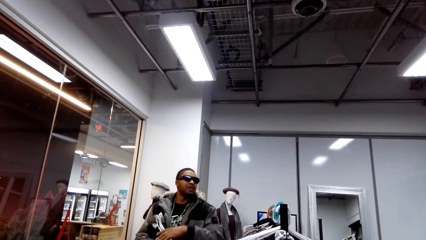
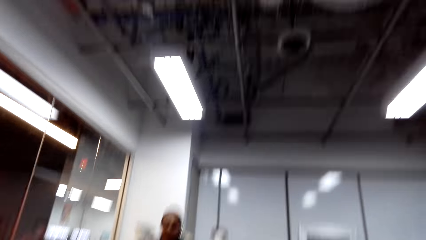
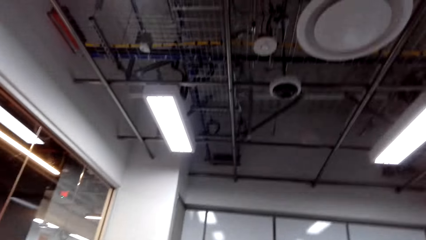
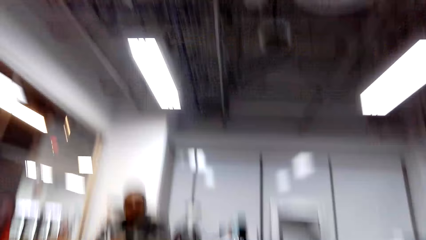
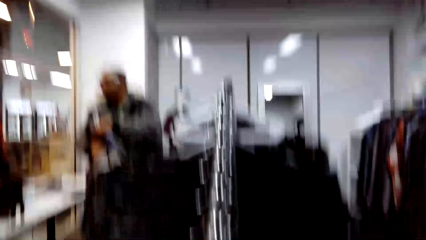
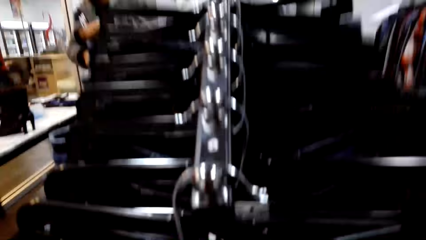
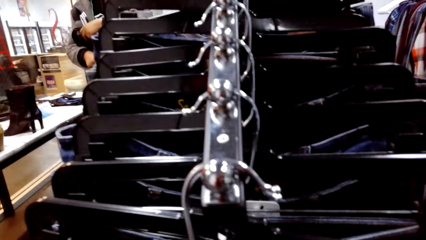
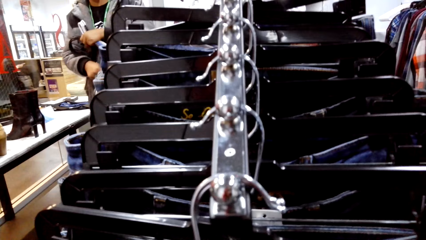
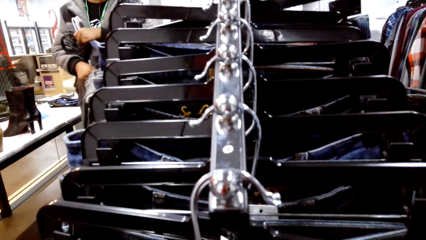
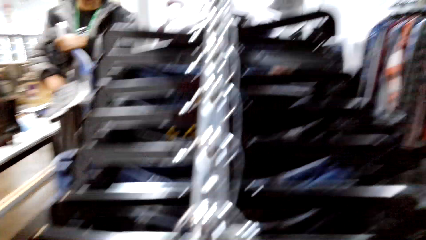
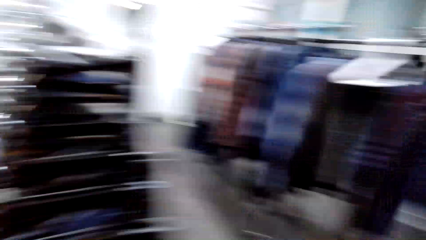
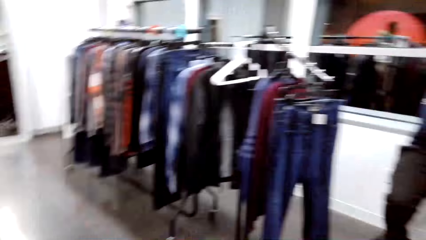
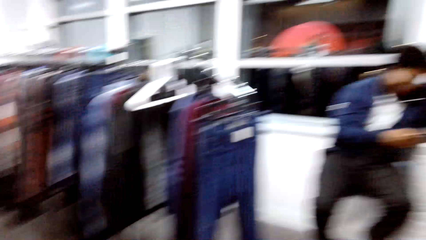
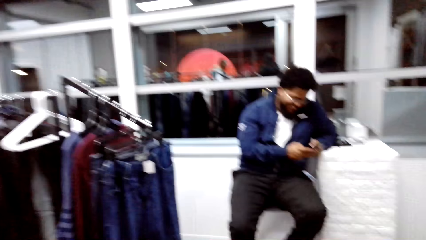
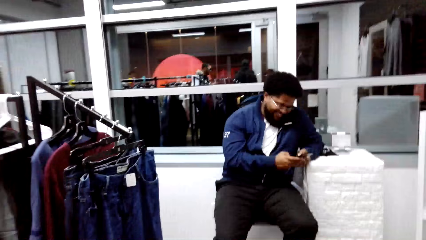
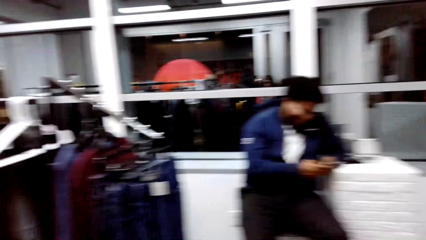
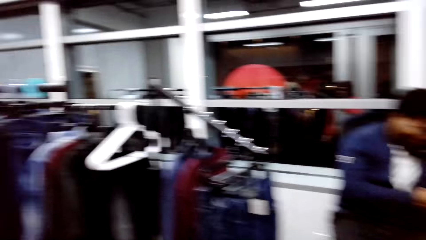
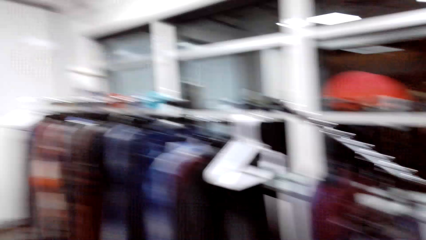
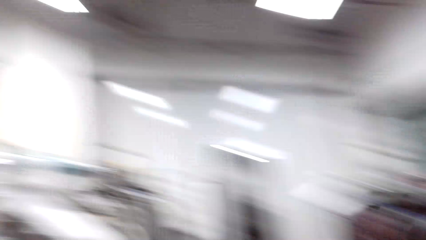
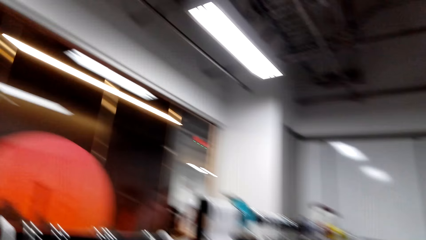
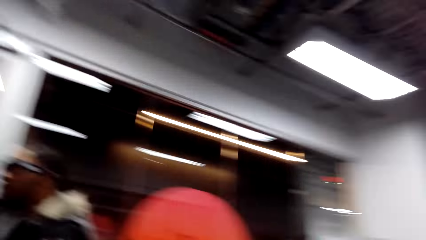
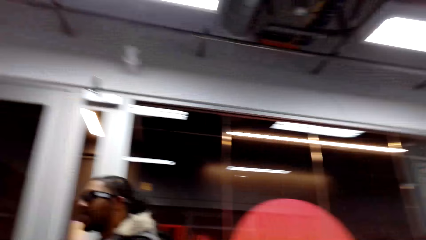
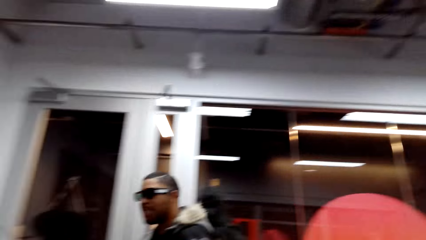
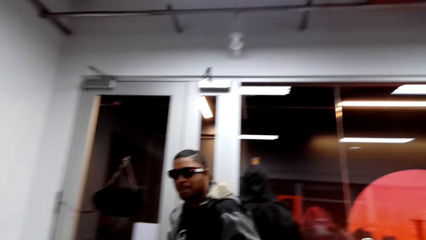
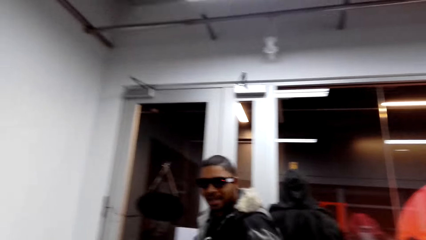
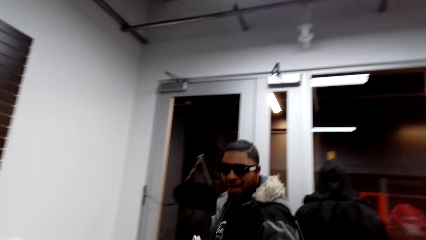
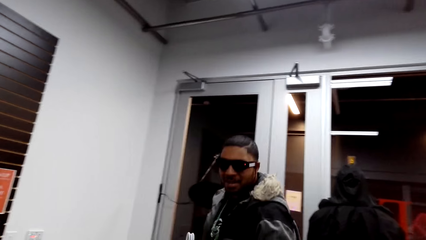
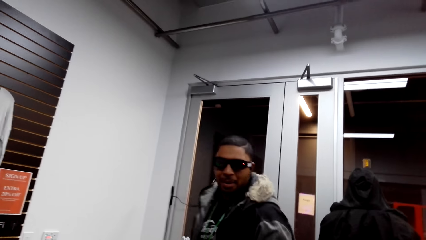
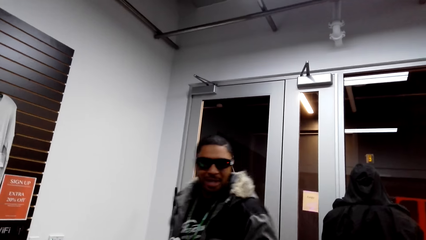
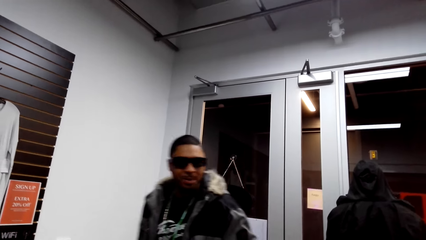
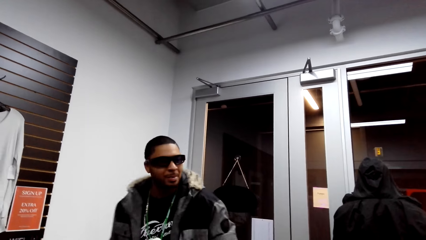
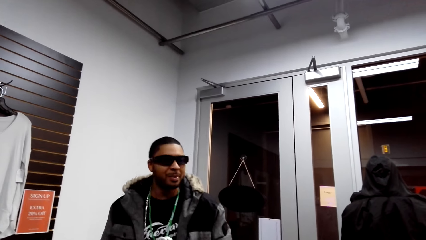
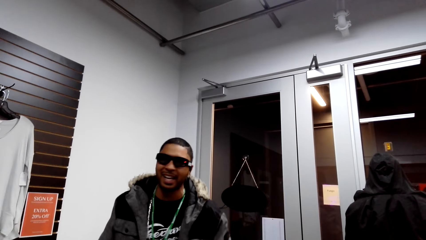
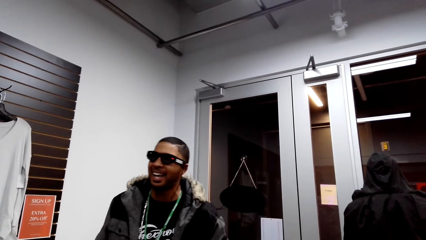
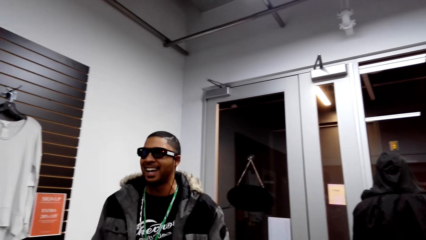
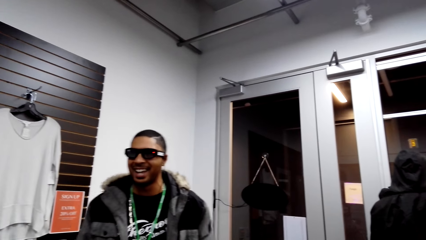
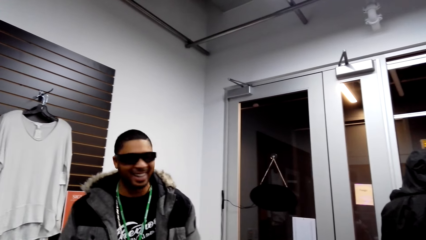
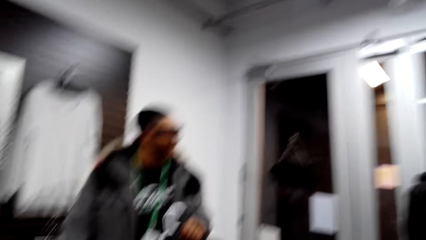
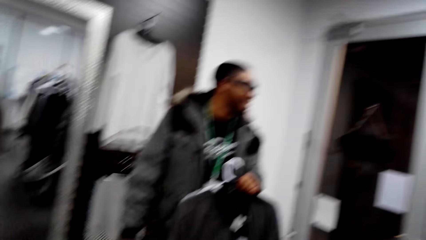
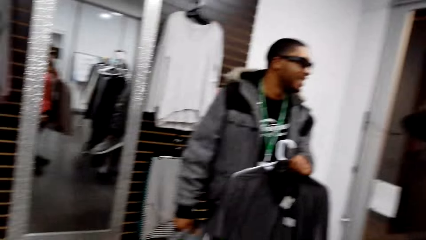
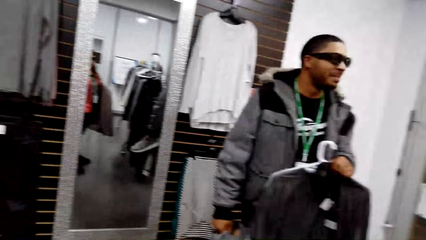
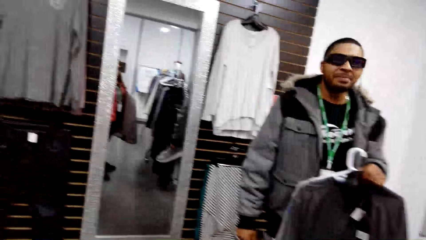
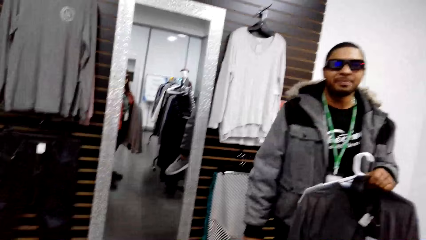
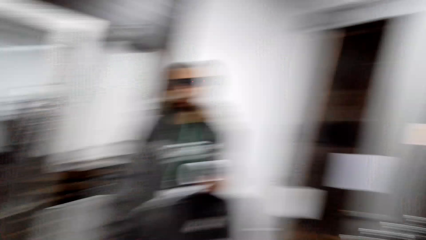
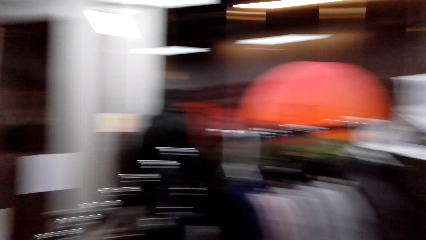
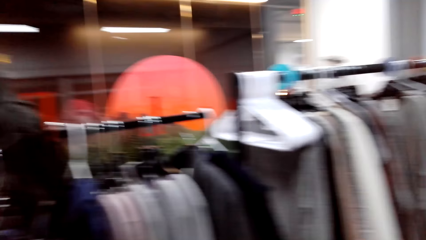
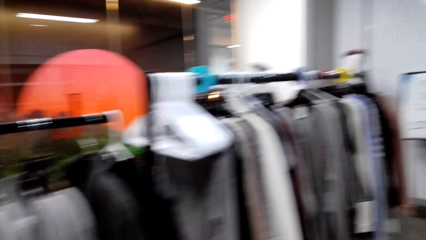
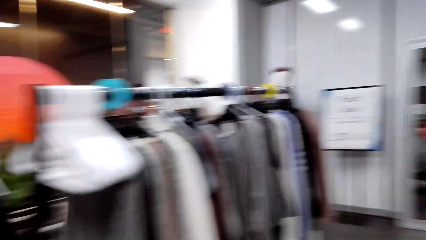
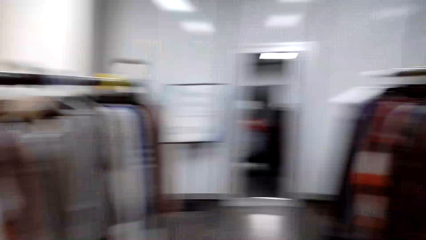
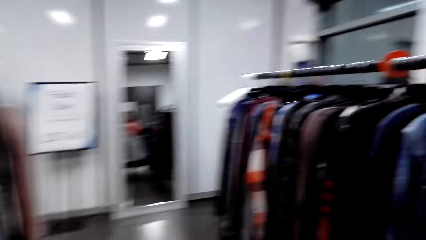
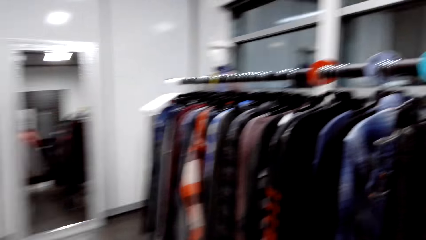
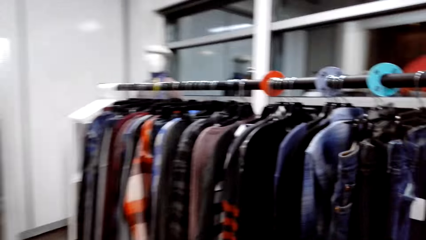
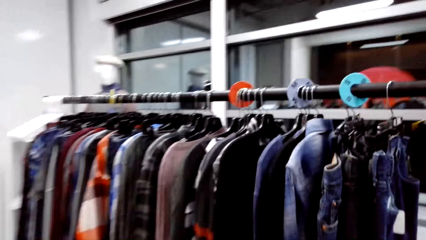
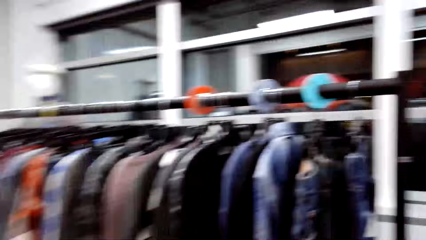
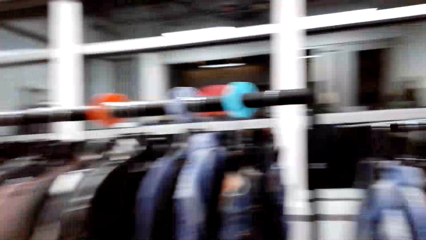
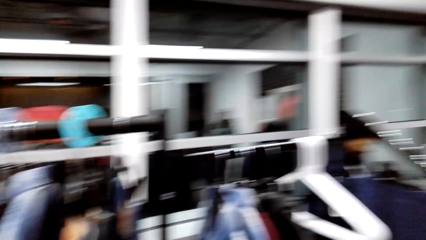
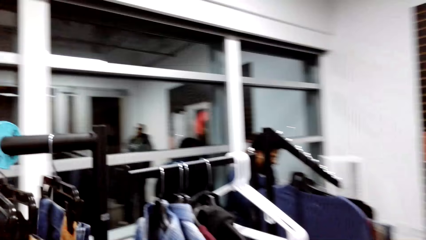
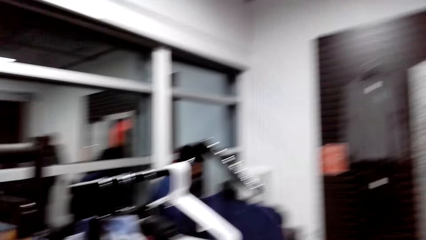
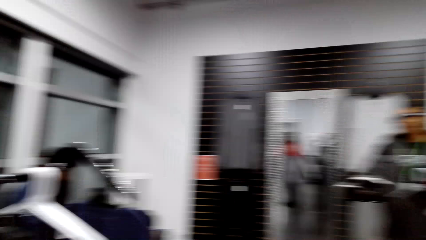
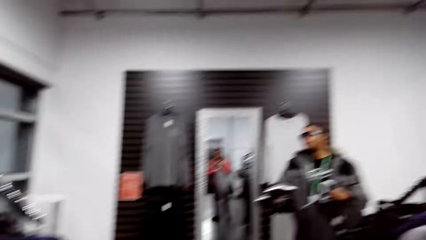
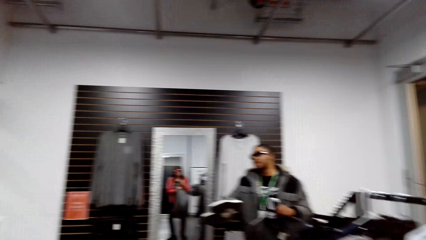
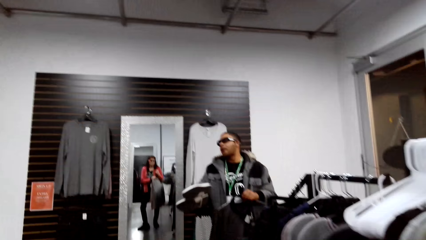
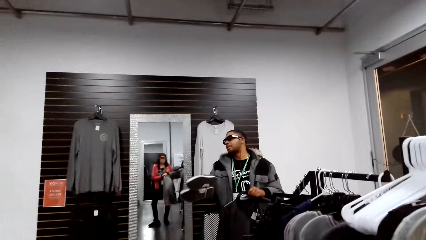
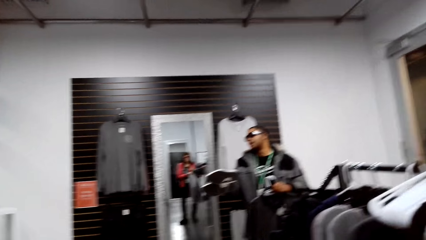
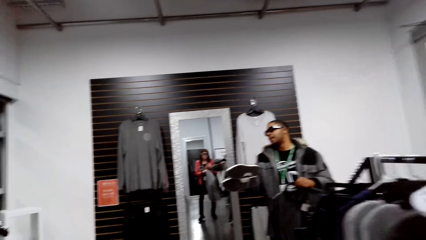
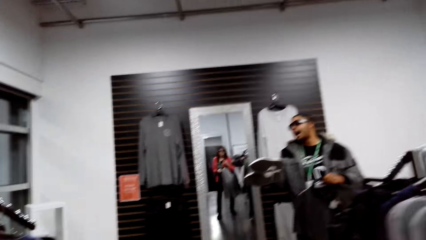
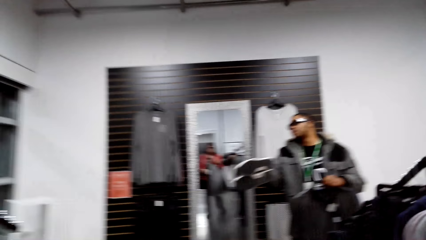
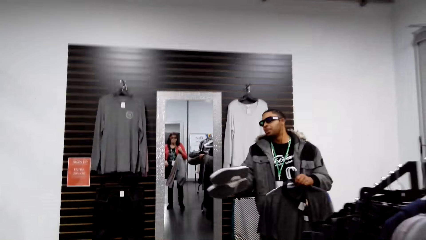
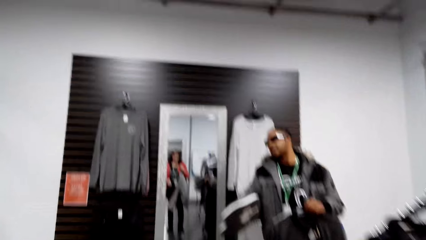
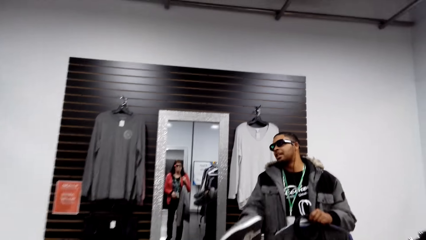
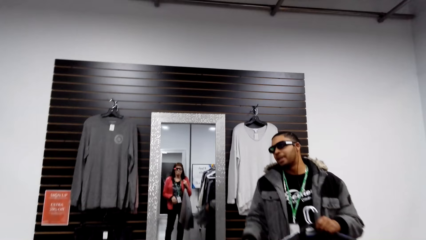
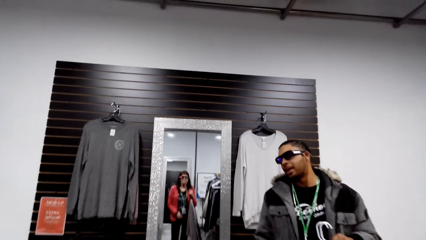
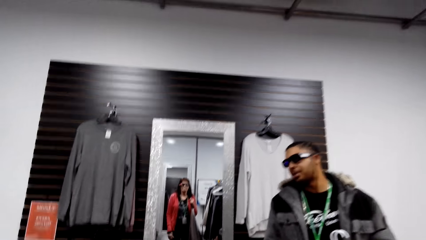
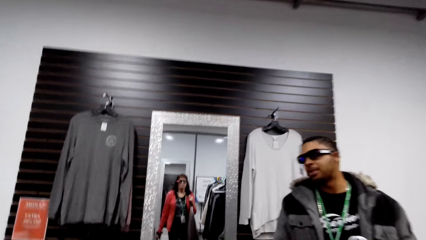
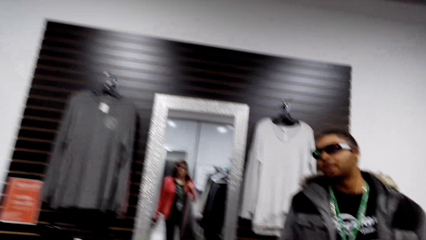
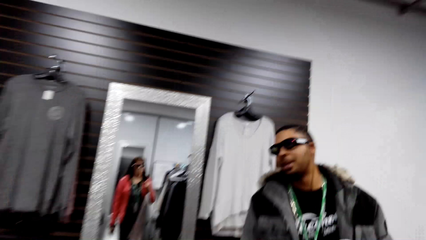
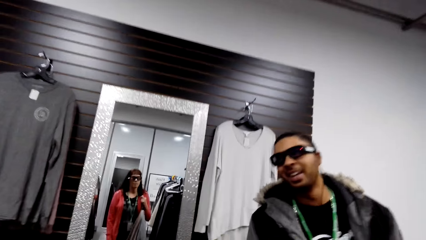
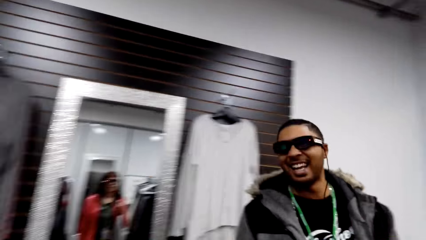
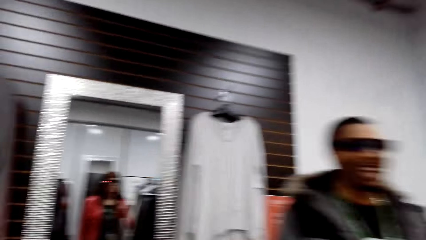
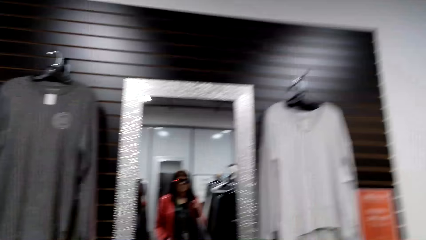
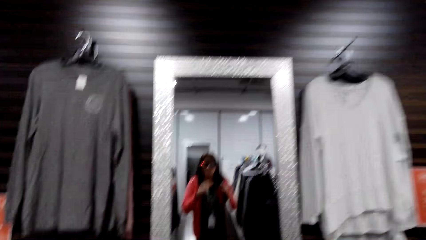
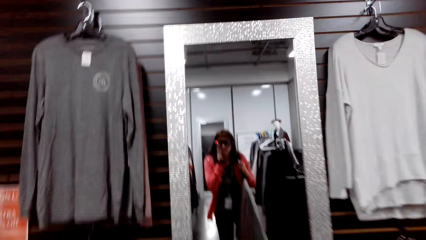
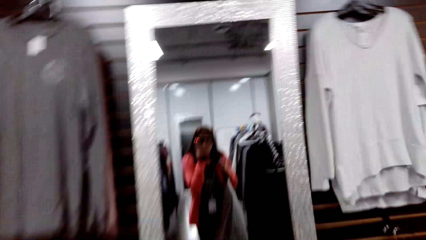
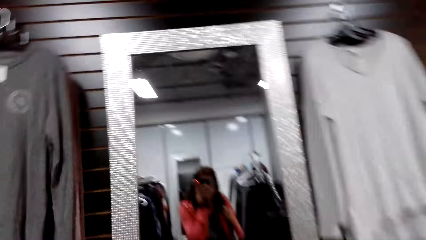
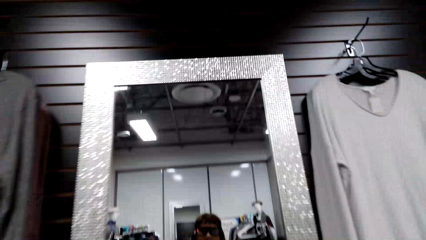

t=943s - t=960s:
The camera wearer talks to a person. They talk to another person. A man holds a shirt with his left hand. The camera wearer looks around. They talk to the other person.
